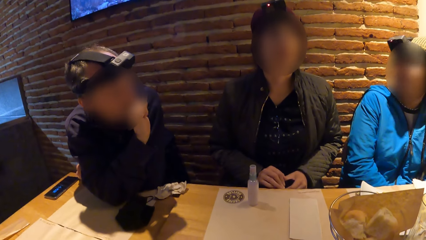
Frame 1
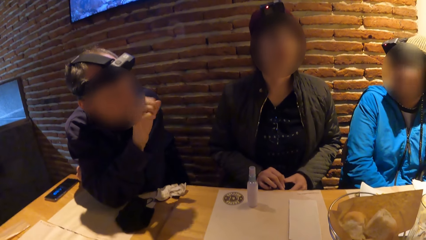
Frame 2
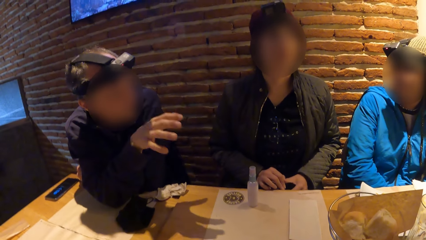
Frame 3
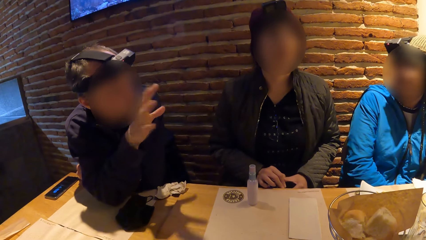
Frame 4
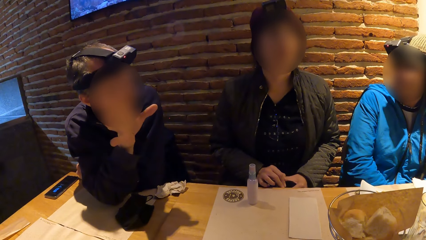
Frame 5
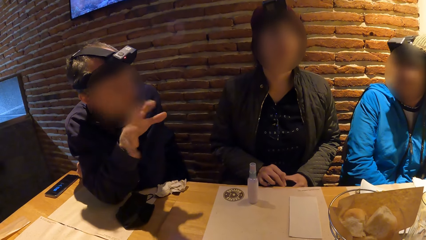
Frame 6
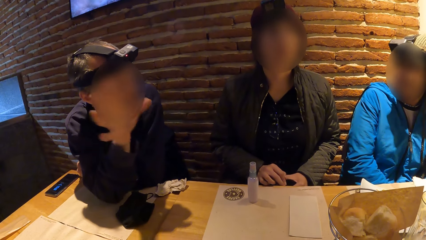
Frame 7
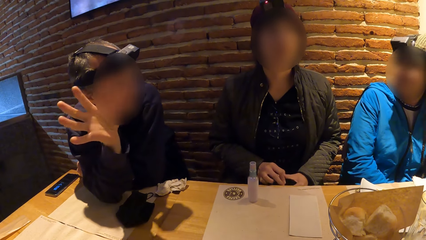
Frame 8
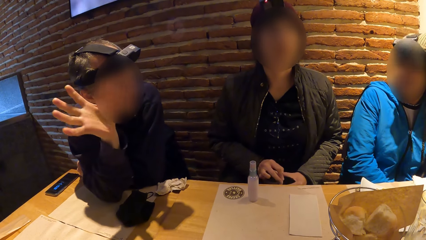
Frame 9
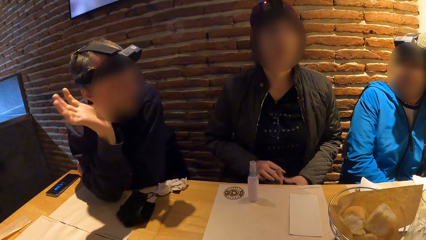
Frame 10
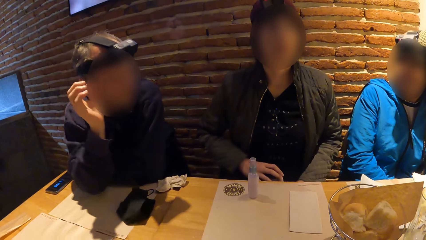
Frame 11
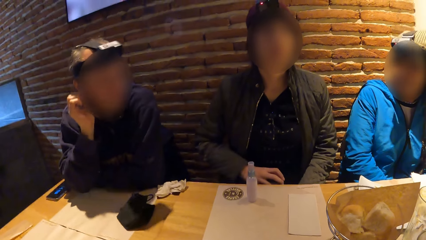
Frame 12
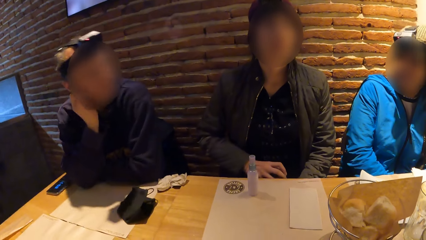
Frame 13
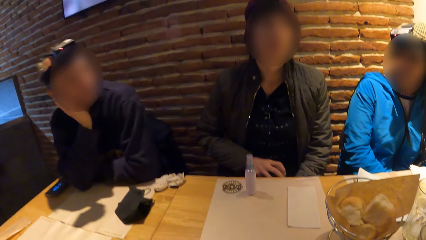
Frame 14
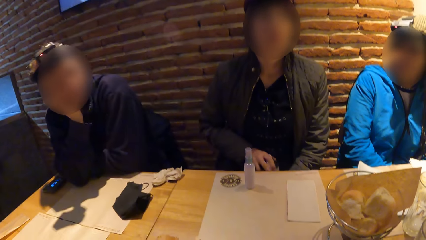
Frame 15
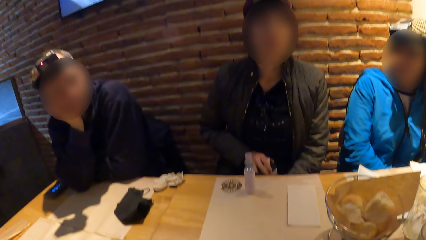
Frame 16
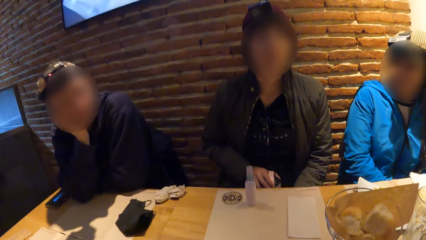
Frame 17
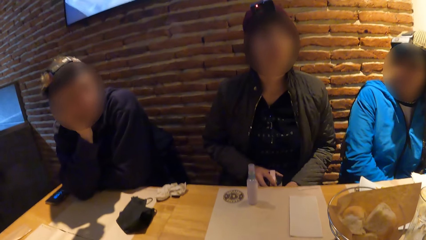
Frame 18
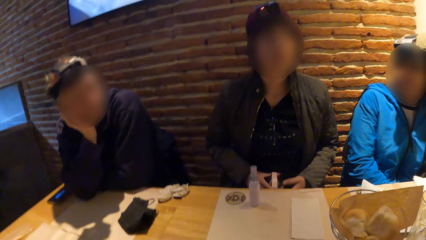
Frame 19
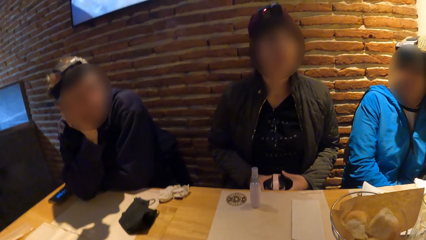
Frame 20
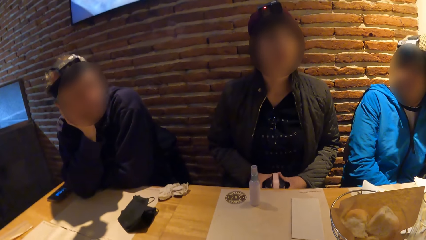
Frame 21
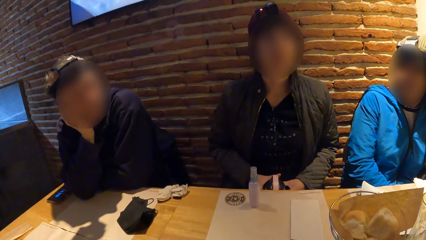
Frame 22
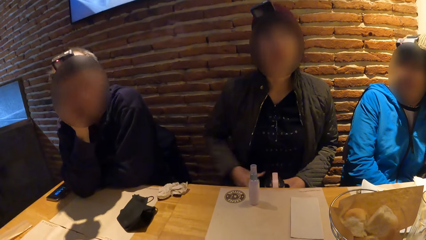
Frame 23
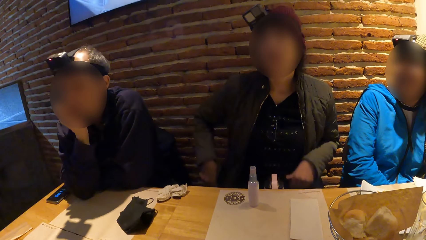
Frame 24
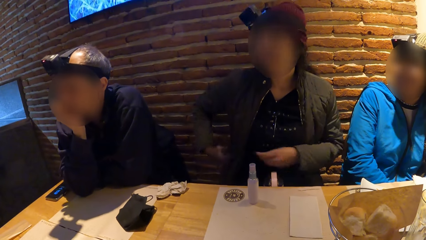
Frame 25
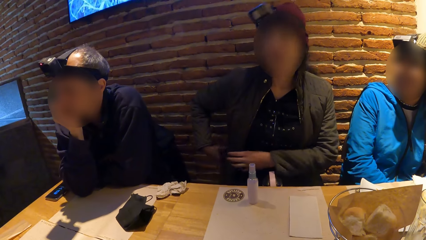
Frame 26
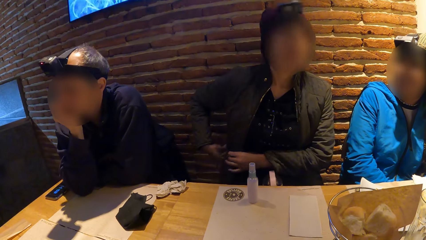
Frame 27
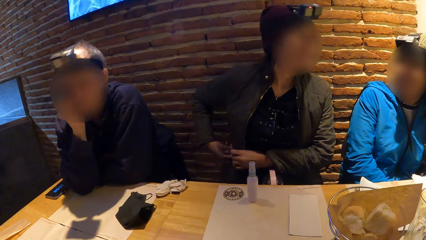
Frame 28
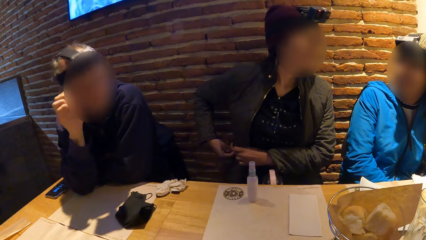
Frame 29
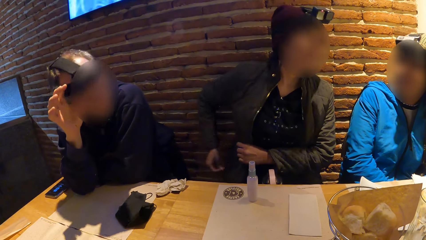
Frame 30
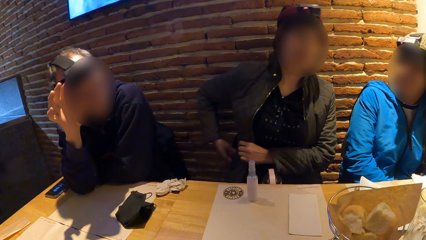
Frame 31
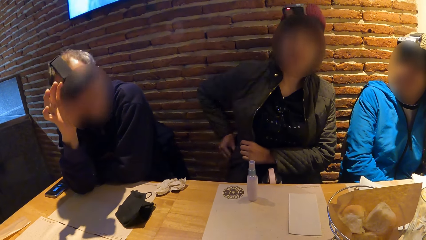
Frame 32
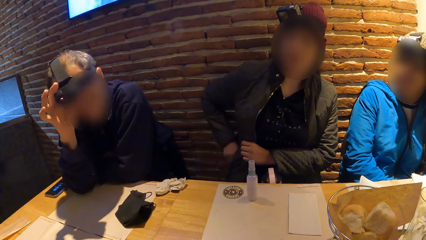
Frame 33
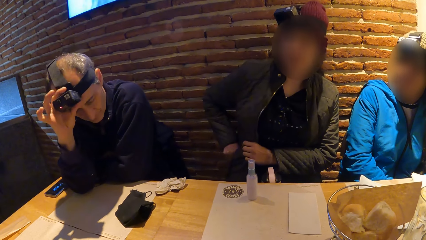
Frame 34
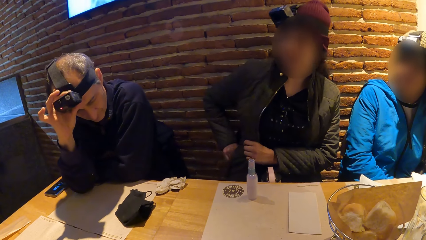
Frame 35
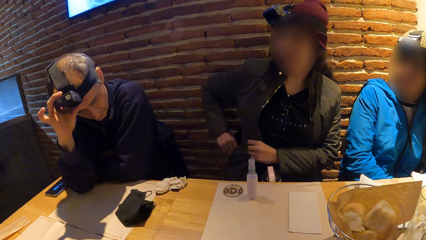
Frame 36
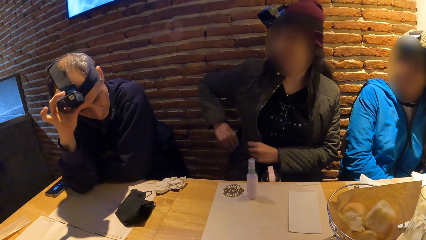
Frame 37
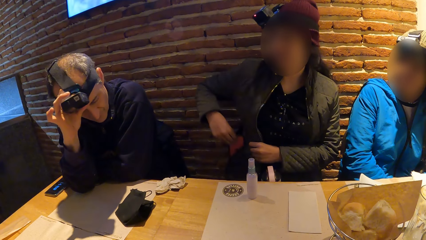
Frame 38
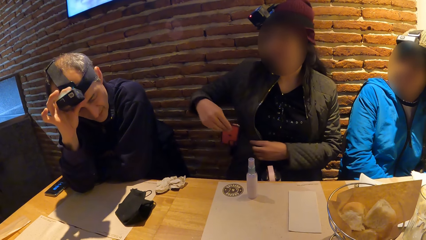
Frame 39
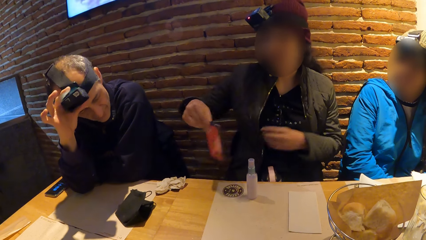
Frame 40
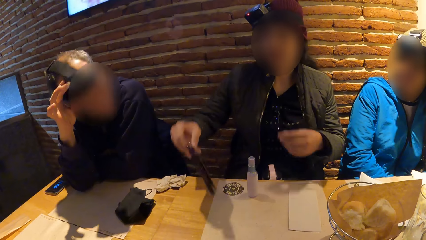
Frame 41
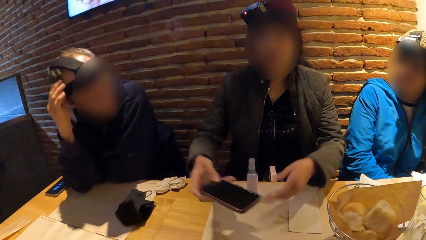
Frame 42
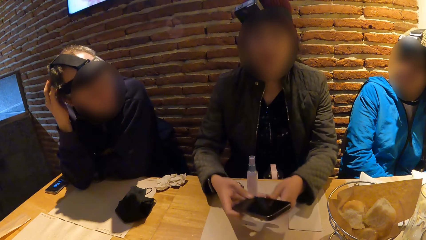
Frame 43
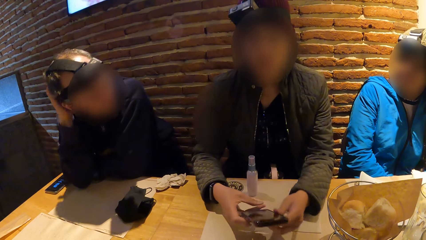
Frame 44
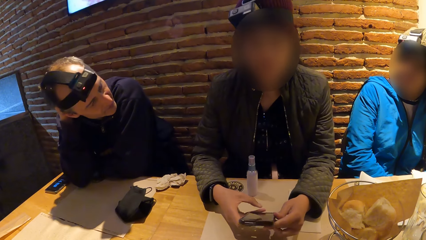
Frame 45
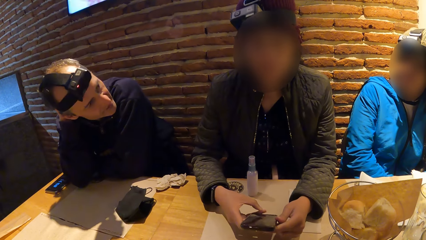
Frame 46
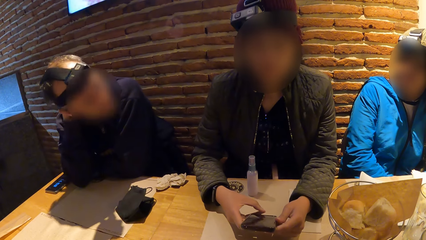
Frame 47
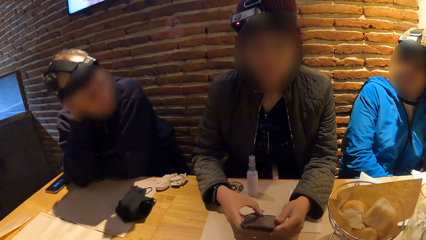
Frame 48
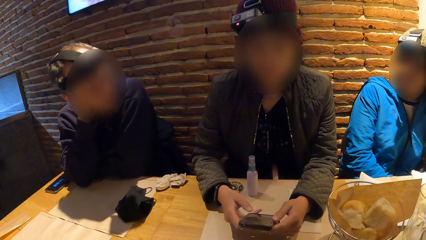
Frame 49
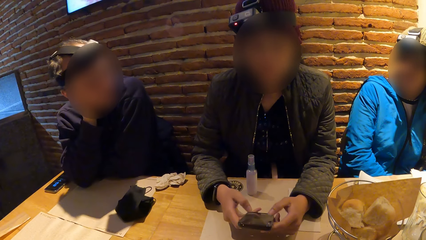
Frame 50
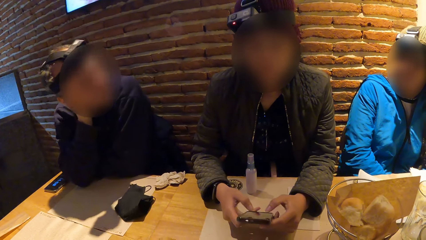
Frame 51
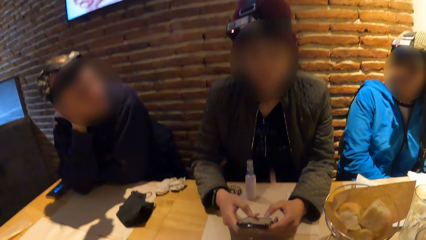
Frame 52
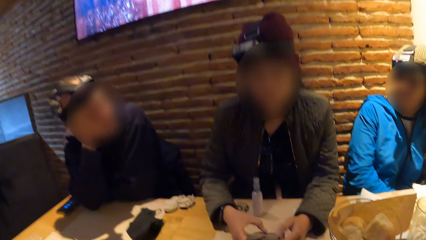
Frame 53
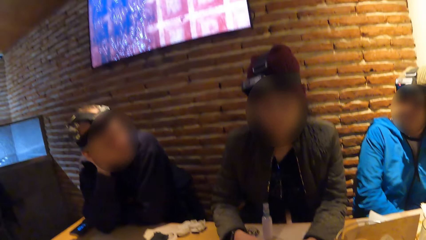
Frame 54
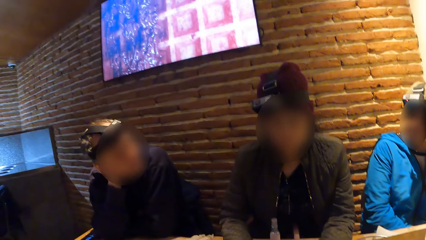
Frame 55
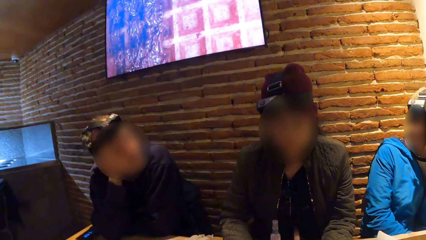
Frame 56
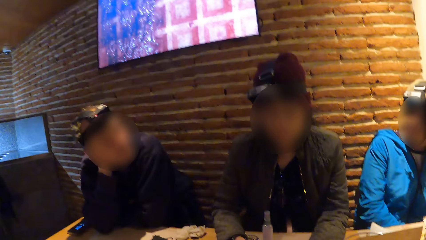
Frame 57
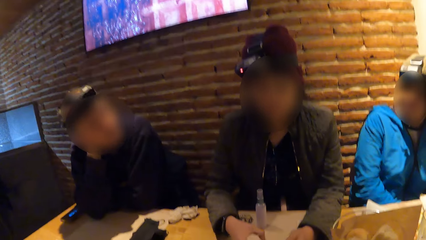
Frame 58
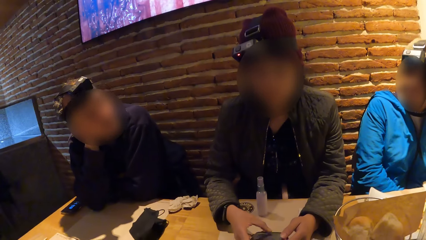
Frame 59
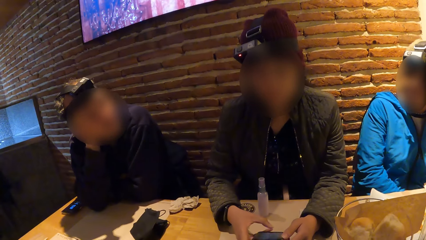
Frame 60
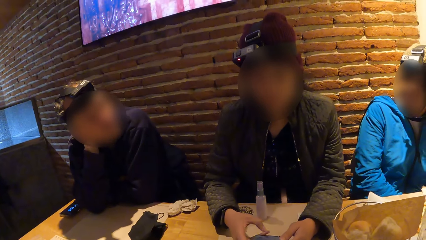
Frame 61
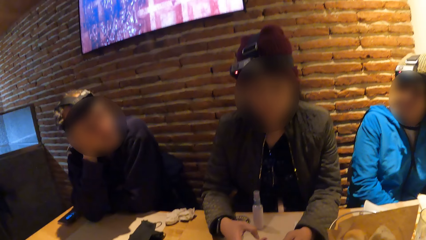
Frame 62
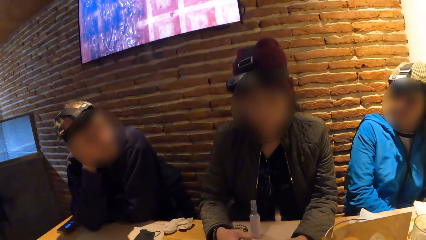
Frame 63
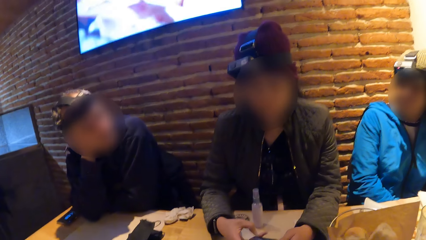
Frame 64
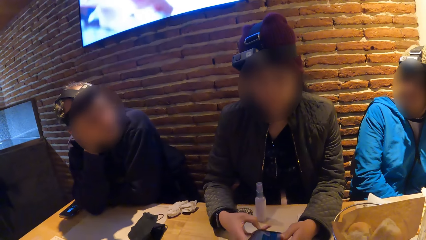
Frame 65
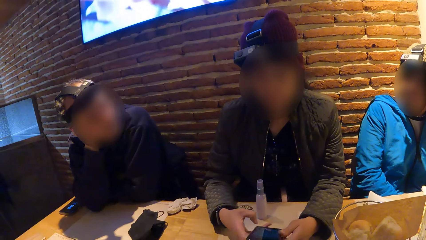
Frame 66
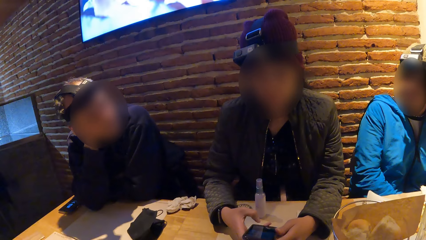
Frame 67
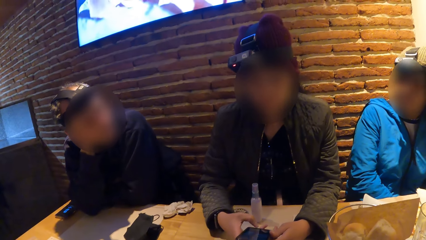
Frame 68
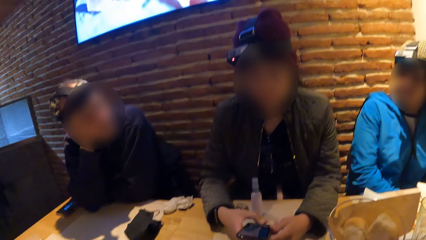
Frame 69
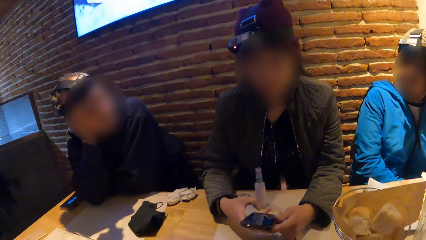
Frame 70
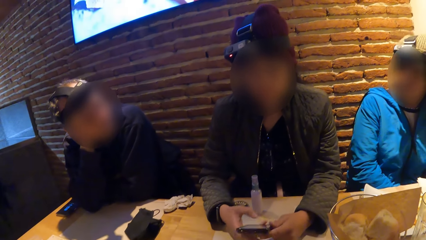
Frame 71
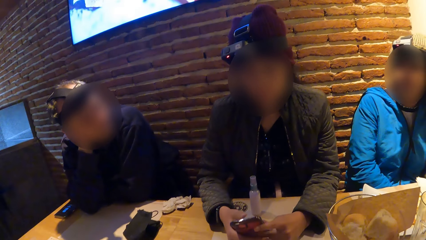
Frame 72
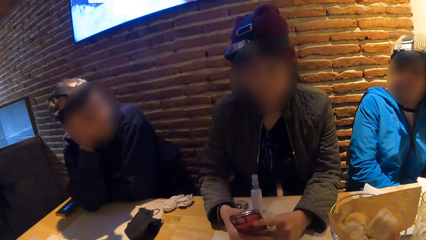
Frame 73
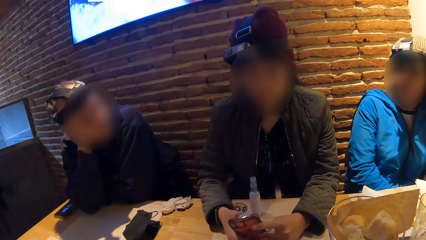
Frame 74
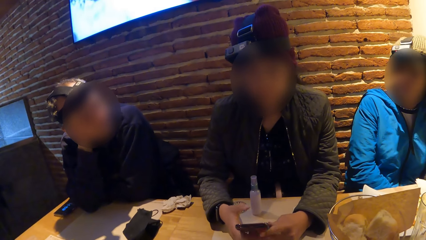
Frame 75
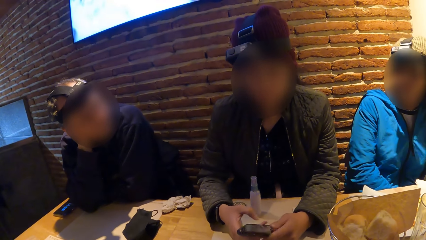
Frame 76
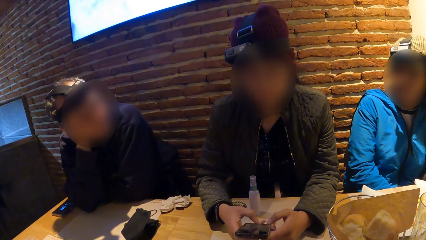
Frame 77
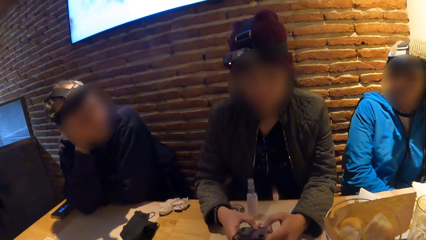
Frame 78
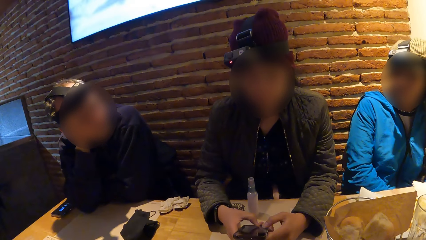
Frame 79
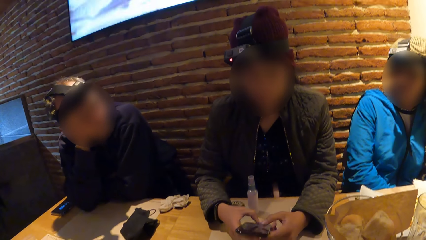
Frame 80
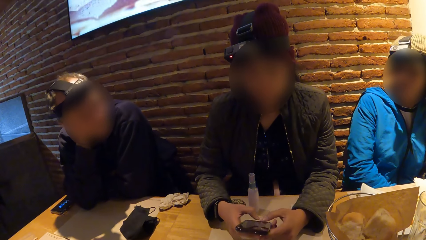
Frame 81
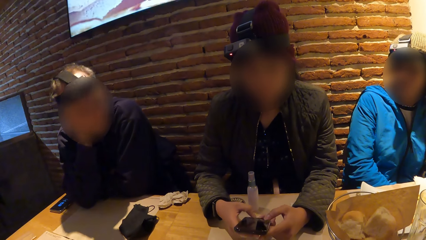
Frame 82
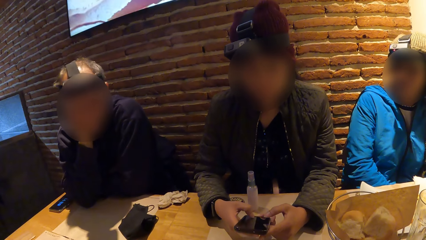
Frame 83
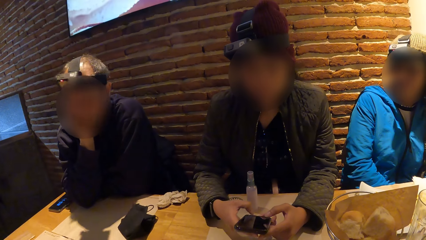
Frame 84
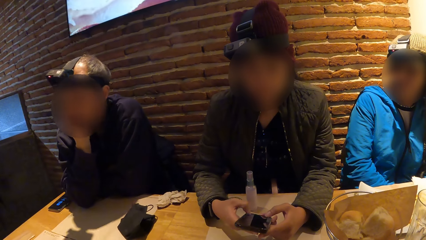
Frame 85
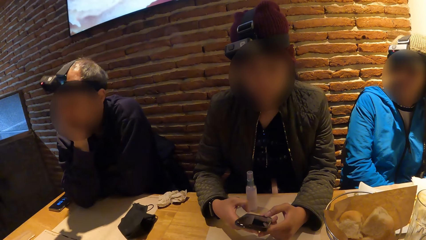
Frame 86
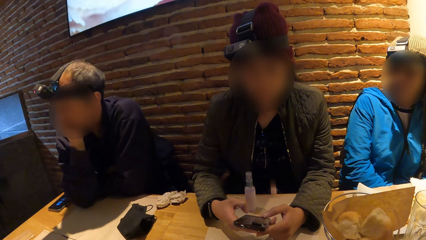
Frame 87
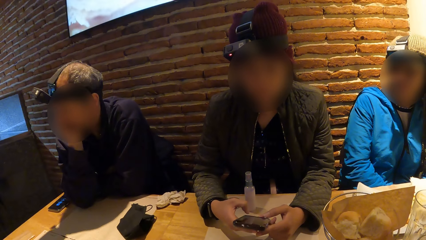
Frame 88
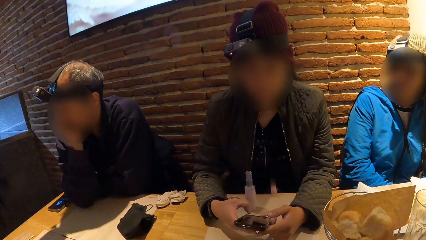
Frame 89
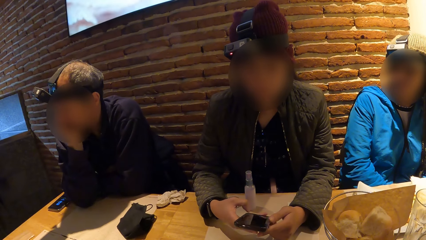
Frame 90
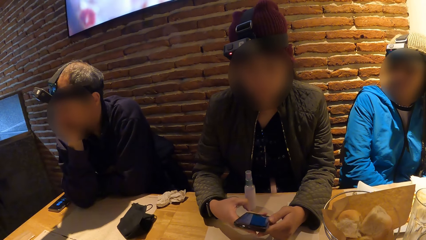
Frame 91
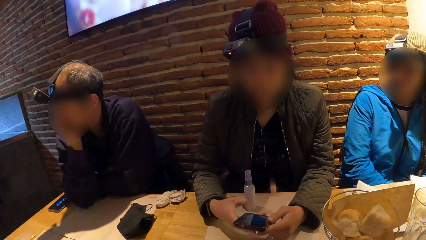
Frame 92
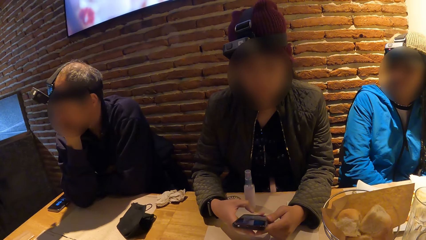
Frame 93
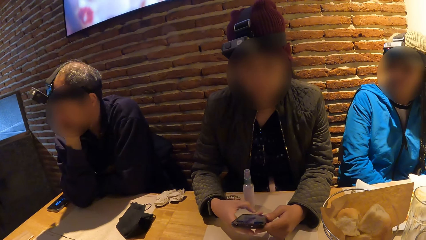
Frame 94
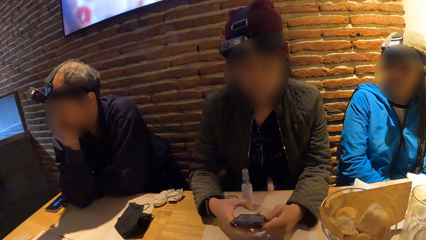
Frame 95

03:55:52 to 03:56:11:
A man puts the hand on his chin. A woman puts the hand on her pocket, picks up a phone from the pocket of her jacket with her right hand, and holds the phone with both hands. The woman operates the phone and presses the phone with both hands.
